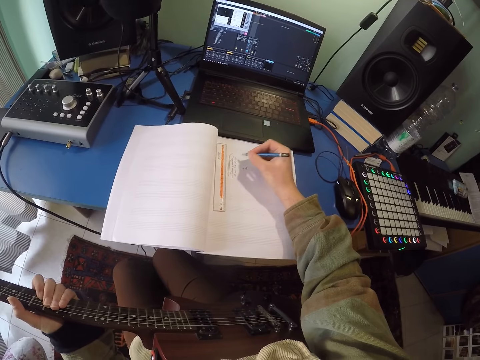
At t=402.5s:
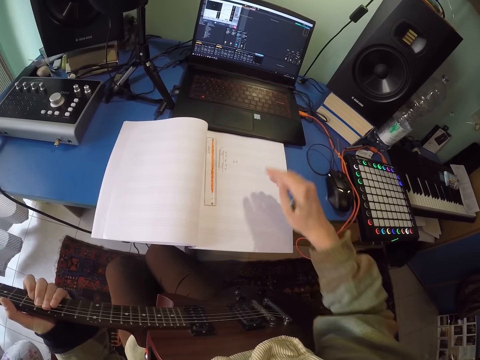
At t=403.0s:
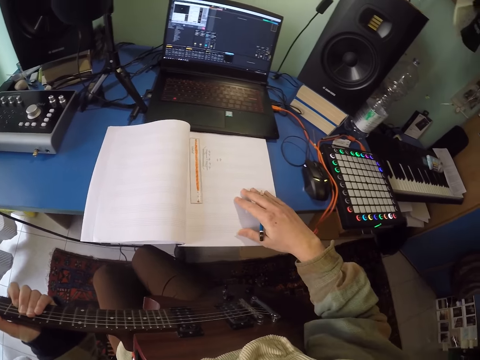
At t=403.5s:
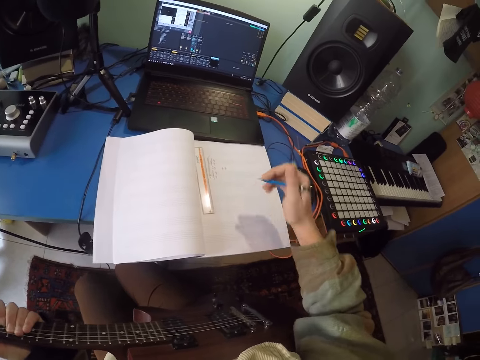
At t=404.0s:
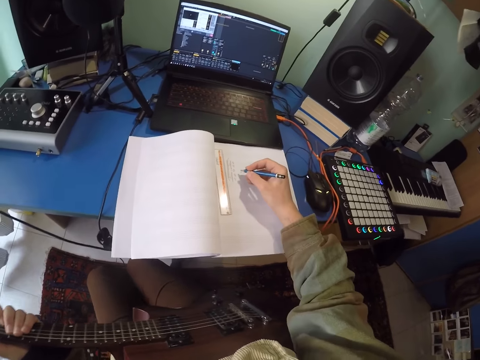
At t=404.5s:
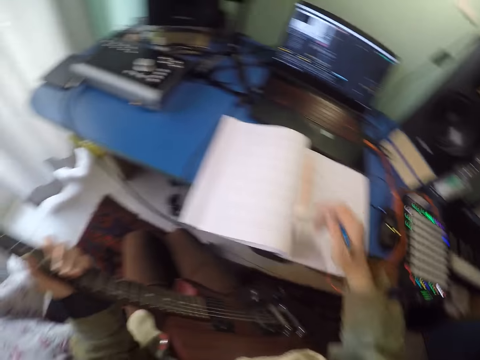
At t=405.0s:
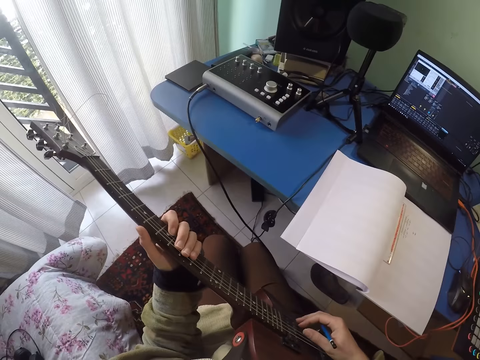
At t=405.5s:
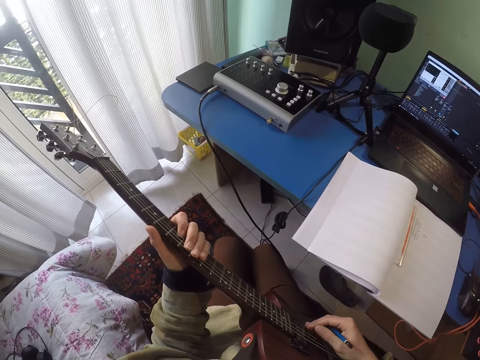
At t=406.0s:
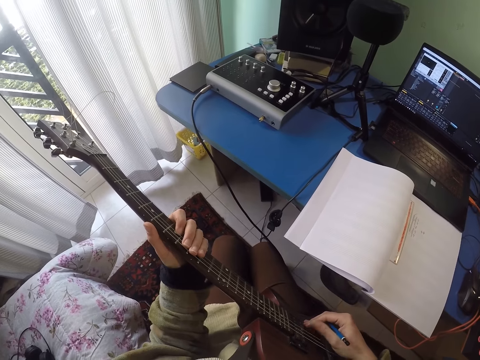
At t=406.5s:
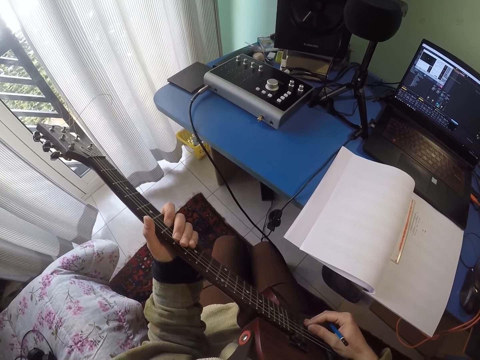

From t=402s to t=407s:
The camera wearer moves a book on the table. They play a guitar with both hands.

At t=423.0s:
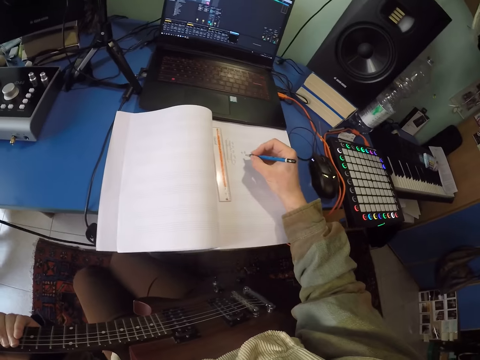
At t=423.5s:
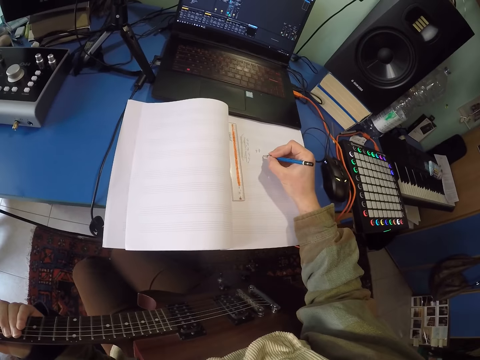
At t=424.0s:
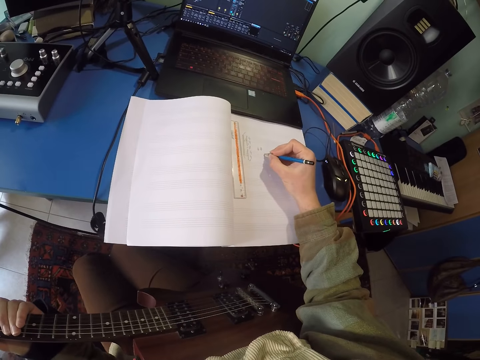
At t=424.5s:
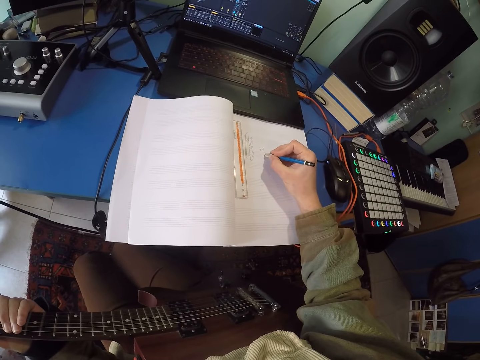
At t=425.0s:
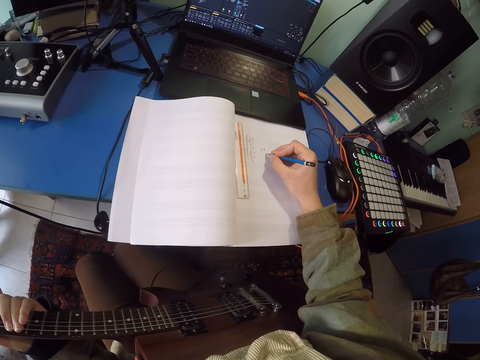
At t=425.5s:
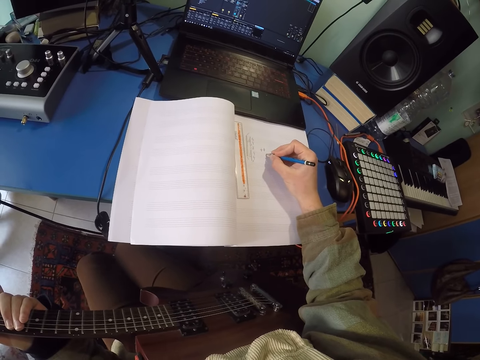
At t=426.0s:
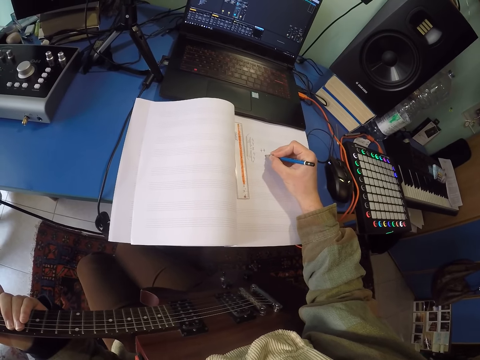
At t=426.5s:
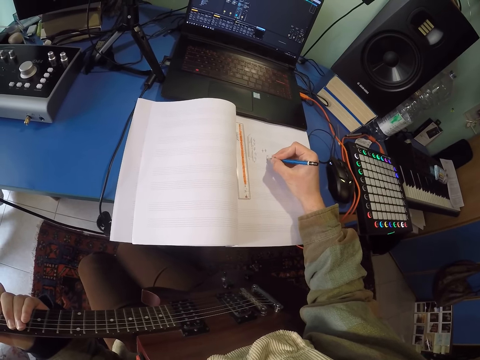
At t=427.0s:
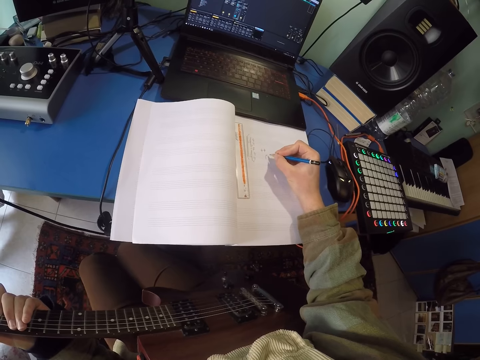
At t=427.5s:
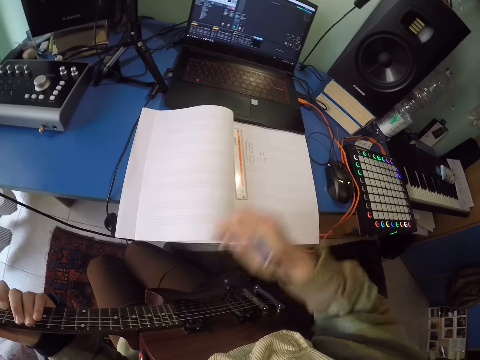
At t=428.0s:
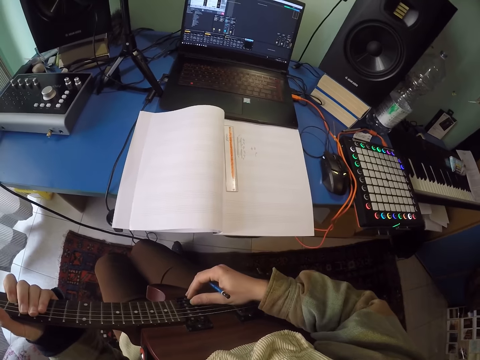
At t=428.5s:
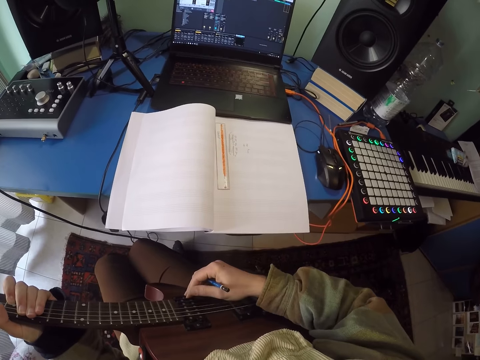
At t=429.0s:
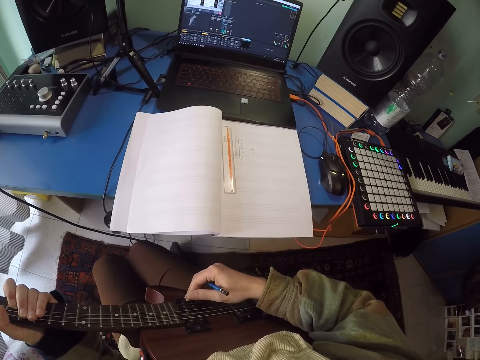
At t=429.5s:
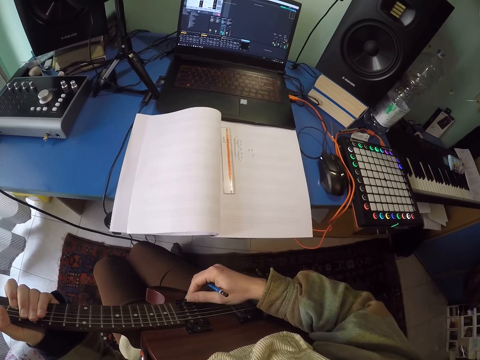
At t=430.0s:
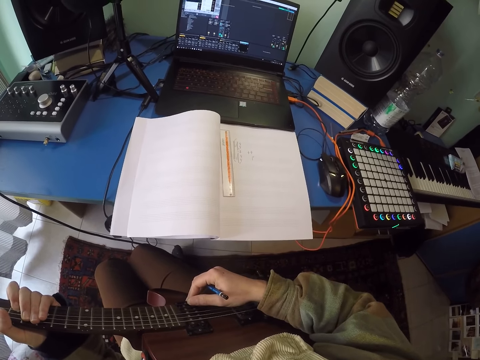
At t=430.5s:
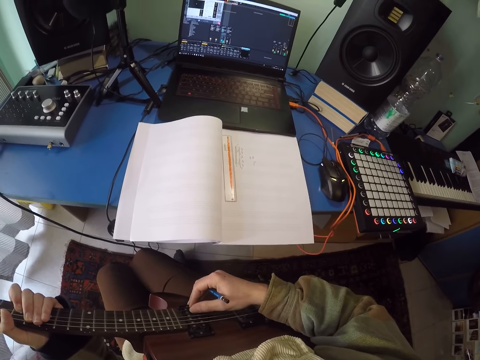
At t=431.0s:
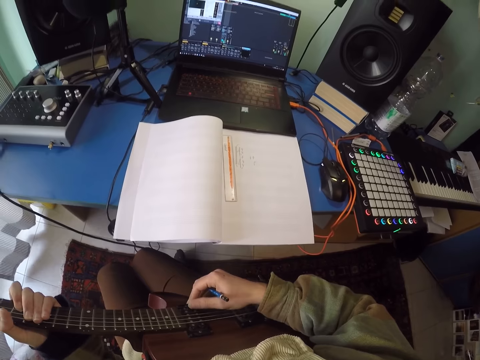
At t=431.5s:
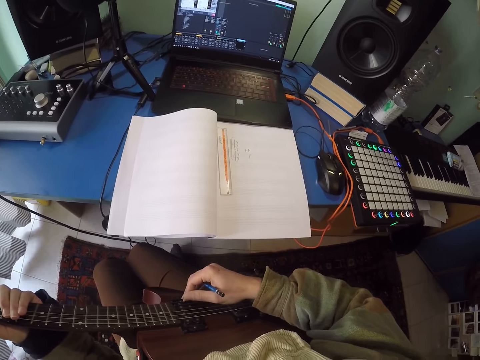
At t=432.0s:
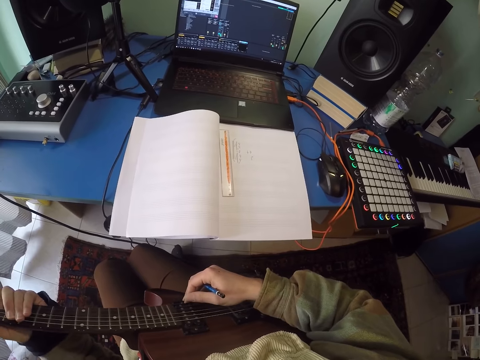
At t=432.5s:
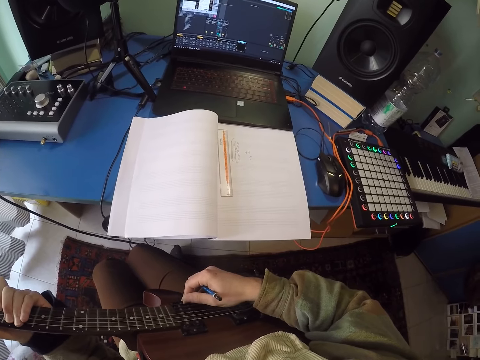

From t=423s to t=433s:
The camera wearer writes on the book with a pencil. They play a guitar with both hands.

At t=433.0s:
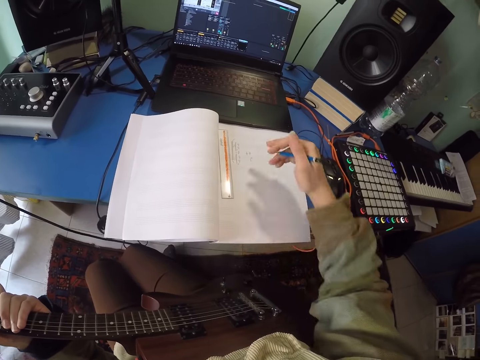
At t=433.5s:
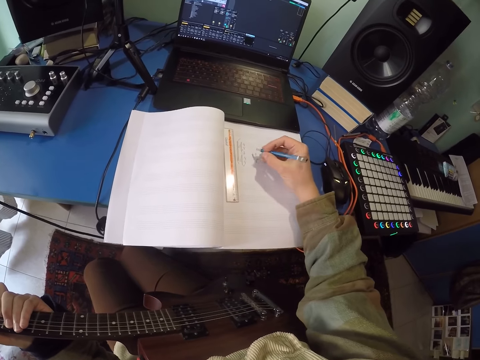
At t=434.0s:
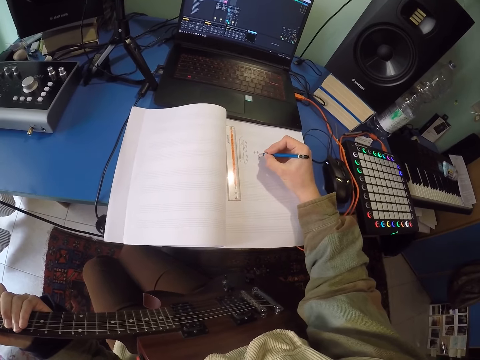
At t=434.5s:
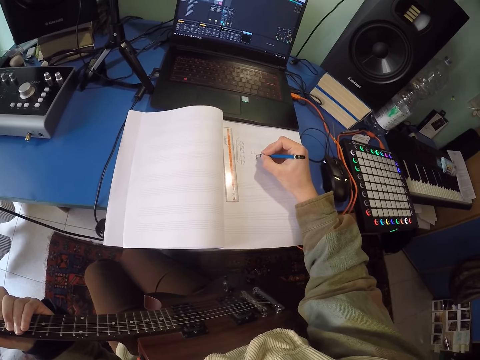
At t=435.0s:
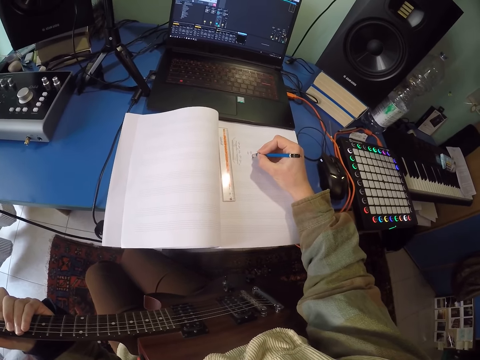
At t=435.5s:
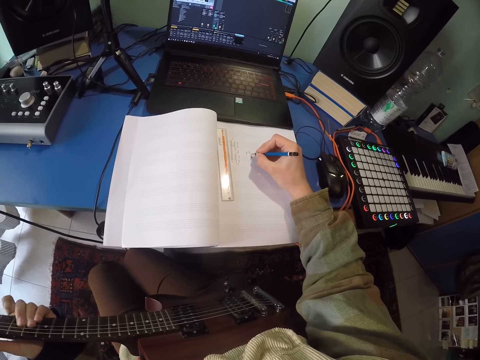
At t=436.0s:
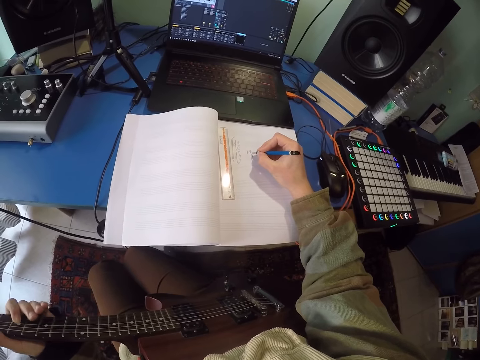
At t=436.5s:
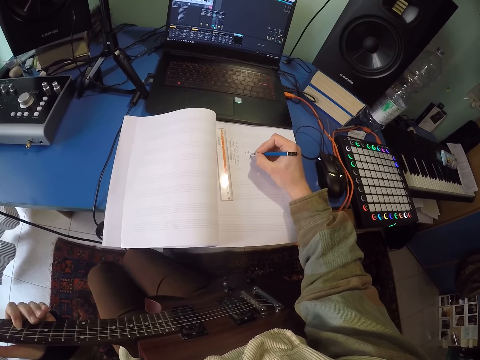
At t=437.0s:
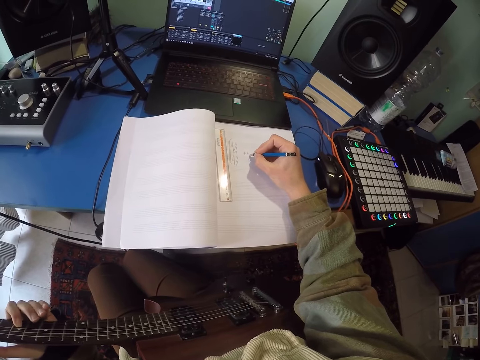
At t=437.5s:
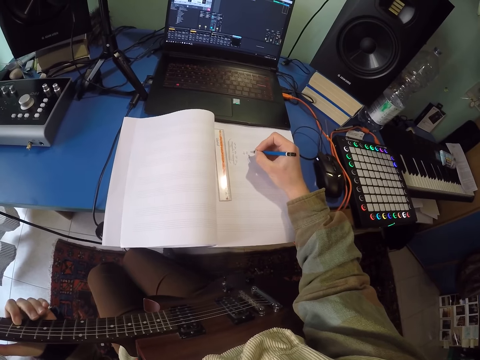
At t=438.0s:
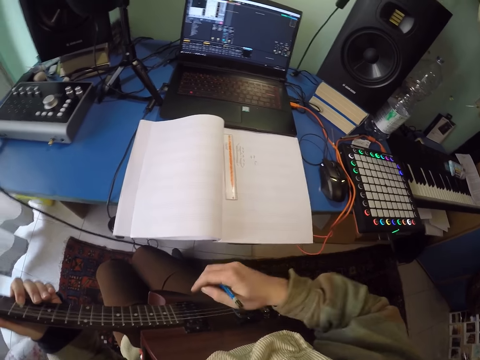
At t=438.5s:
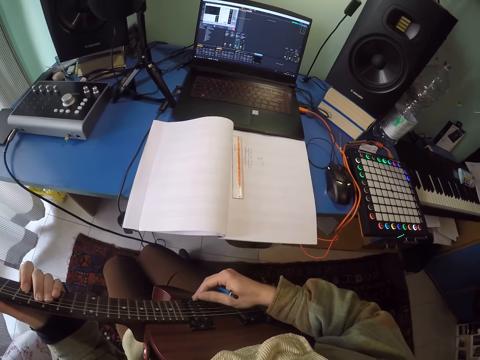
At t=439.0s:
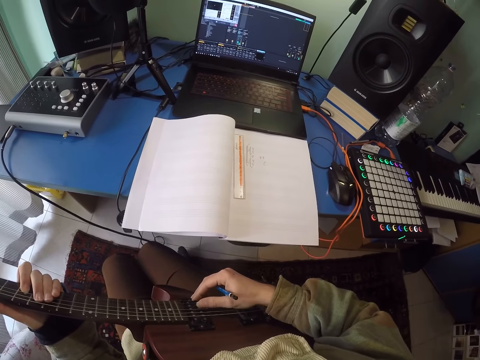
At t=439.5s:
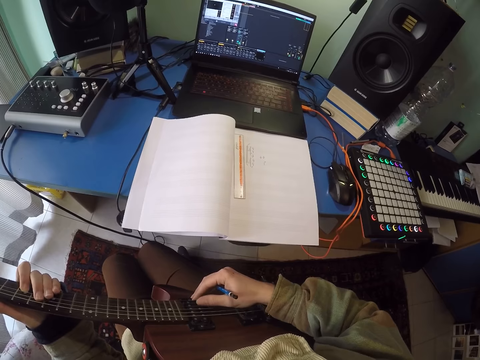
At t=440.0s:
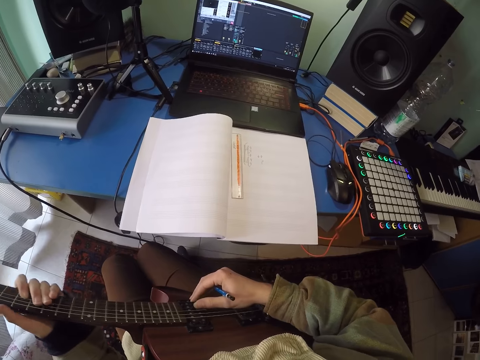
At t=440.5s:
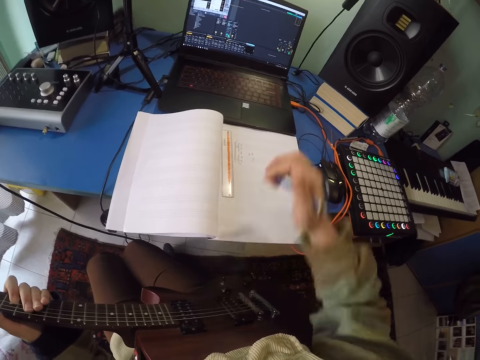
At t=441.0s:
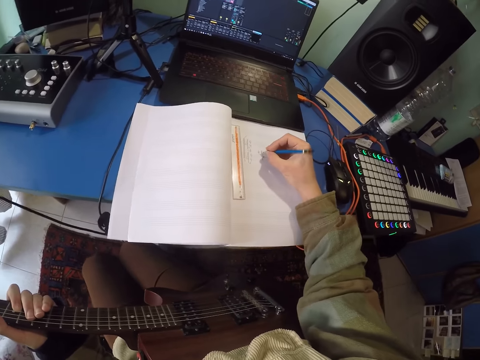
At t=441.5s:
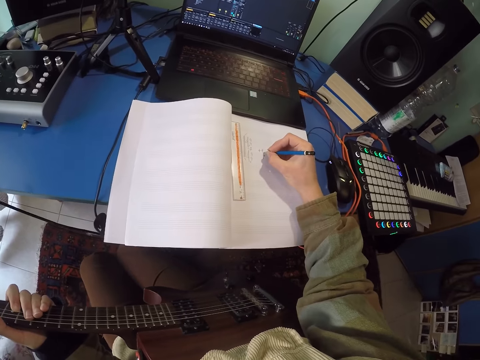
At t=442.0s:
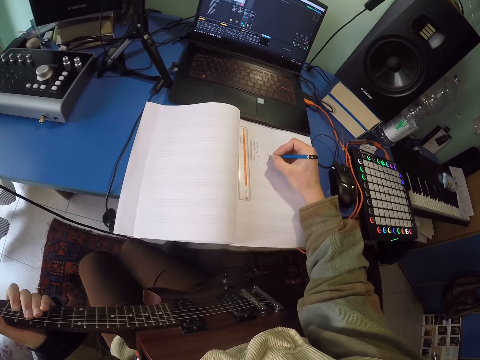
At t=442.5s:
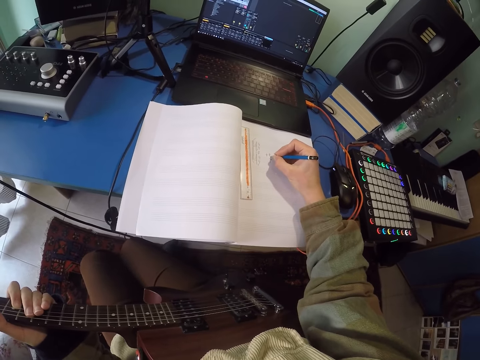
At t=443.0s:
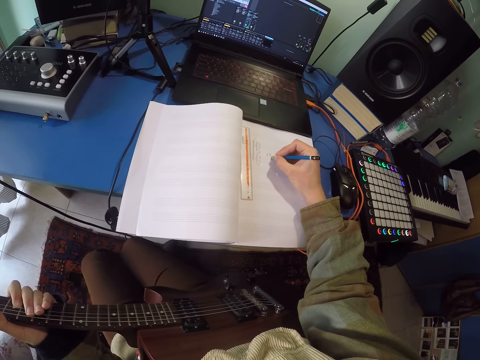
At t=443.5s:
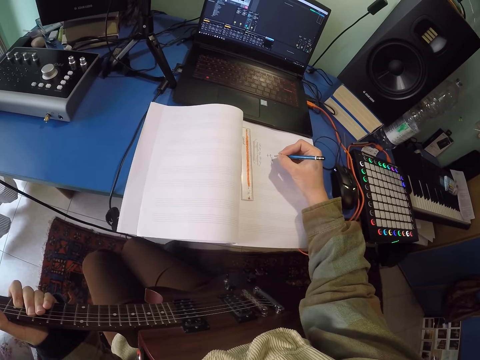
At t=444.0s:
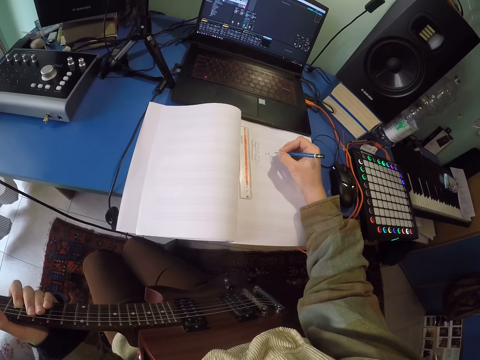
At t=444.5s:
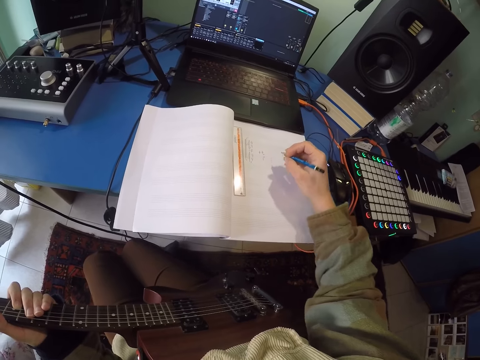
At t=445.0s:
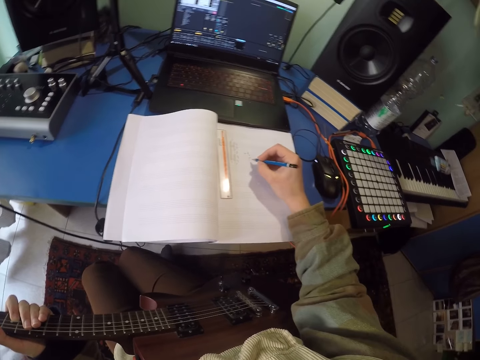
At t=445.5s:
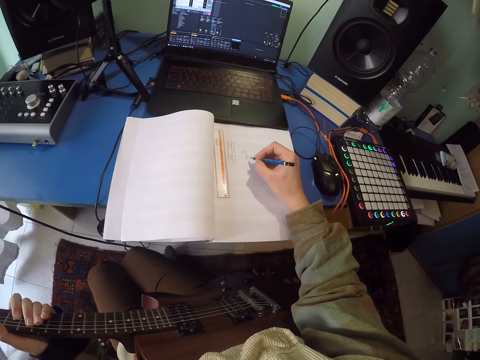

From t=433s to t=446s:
The camera wearer writes on the book with a pencil. He plays a guitar with his left hand. He plays the guitar with both hands. He writes on the book with the pencil.
